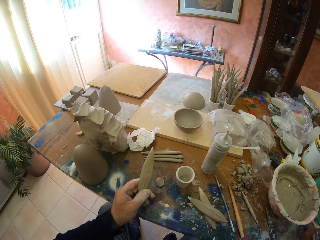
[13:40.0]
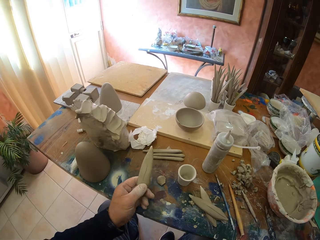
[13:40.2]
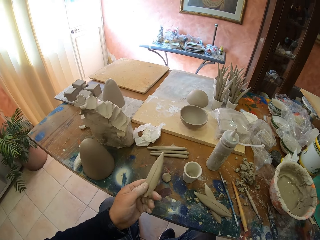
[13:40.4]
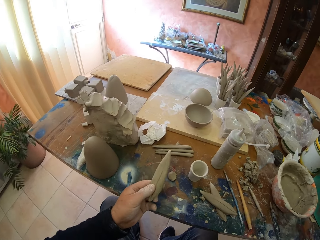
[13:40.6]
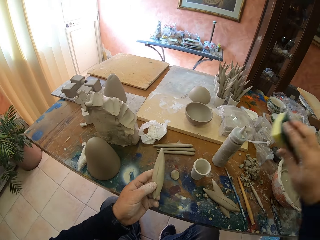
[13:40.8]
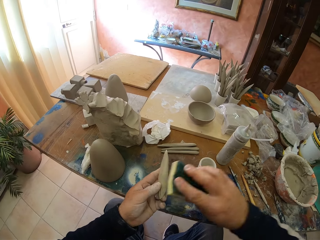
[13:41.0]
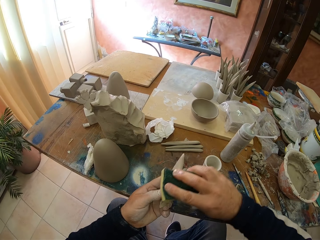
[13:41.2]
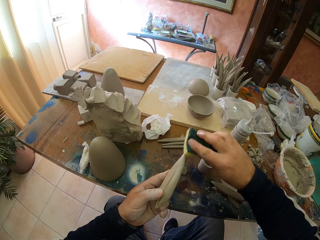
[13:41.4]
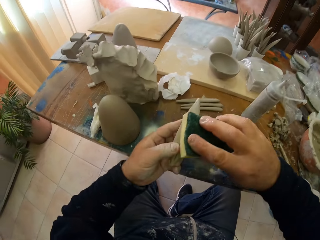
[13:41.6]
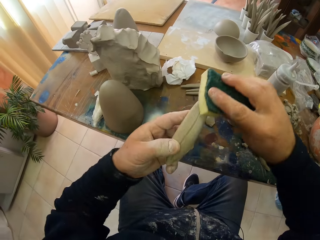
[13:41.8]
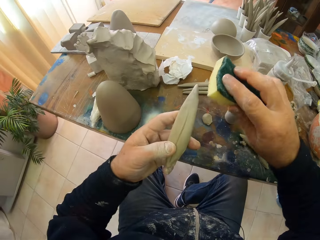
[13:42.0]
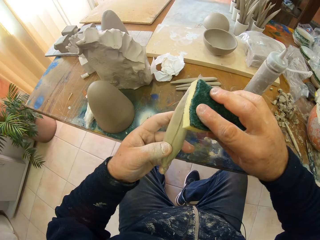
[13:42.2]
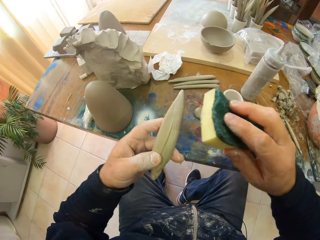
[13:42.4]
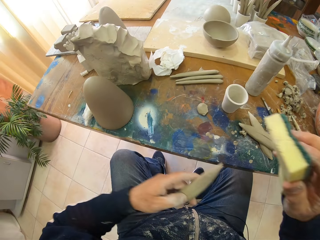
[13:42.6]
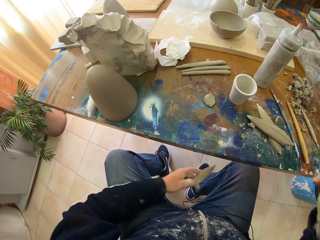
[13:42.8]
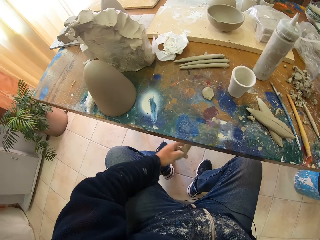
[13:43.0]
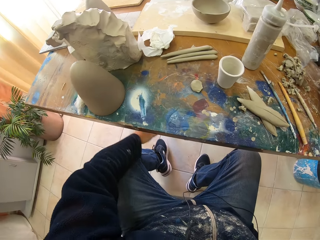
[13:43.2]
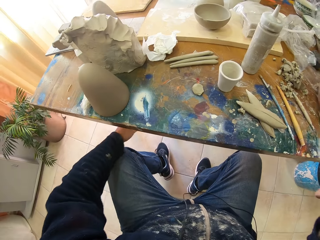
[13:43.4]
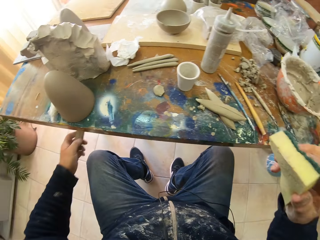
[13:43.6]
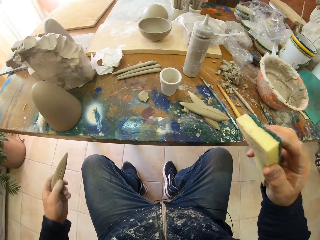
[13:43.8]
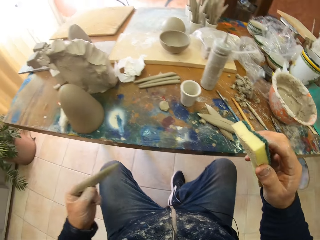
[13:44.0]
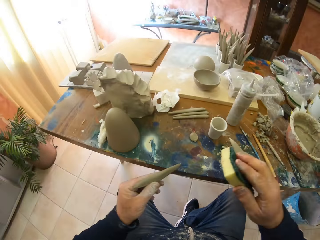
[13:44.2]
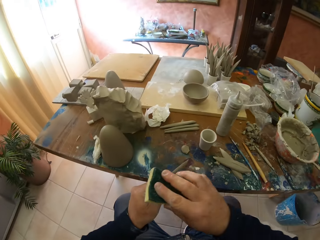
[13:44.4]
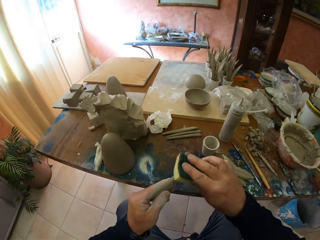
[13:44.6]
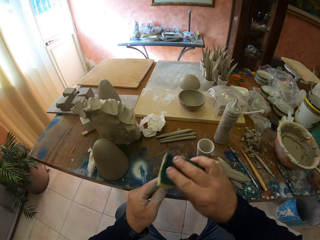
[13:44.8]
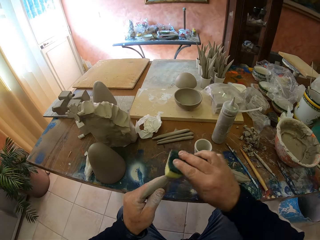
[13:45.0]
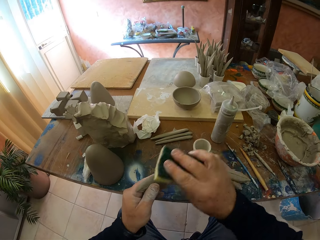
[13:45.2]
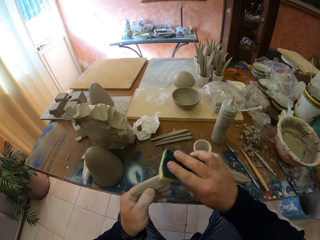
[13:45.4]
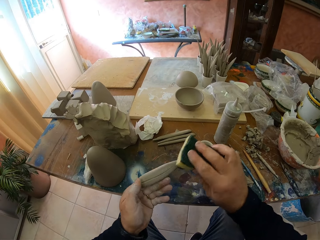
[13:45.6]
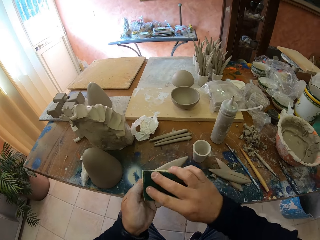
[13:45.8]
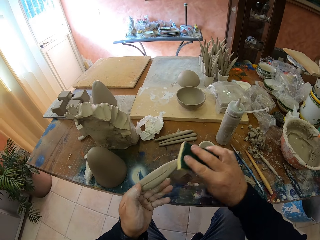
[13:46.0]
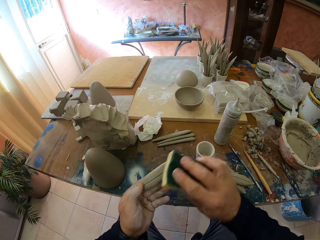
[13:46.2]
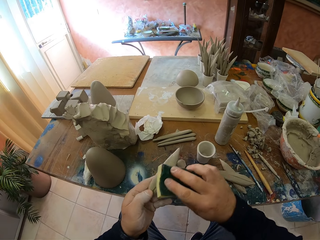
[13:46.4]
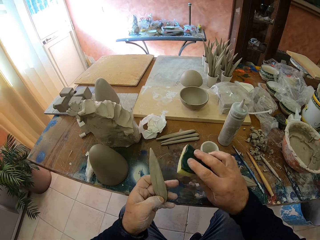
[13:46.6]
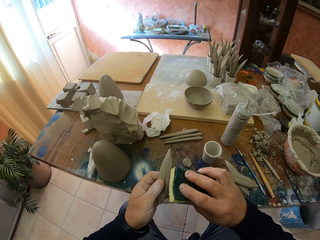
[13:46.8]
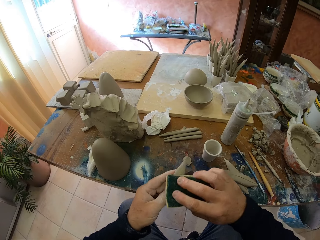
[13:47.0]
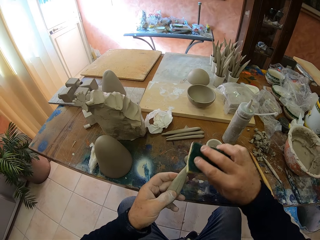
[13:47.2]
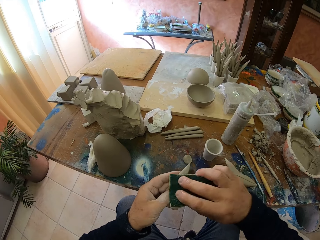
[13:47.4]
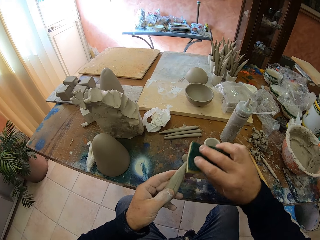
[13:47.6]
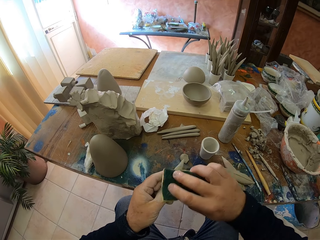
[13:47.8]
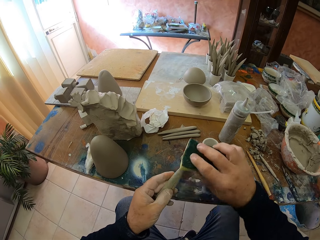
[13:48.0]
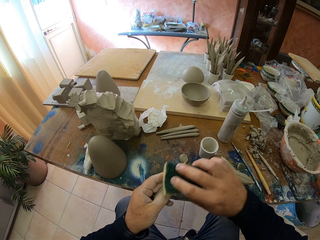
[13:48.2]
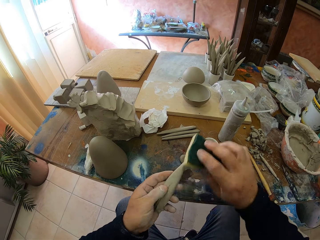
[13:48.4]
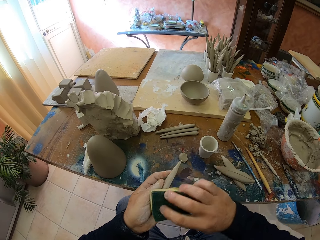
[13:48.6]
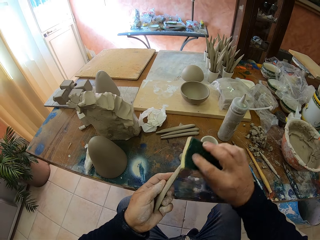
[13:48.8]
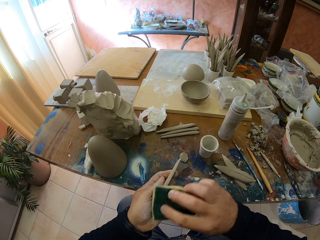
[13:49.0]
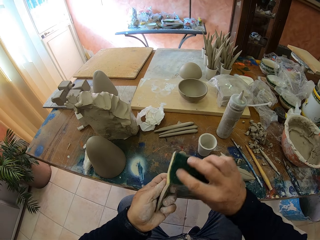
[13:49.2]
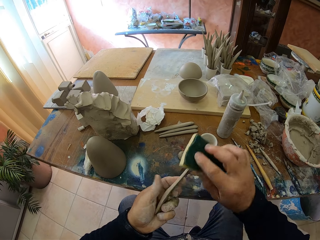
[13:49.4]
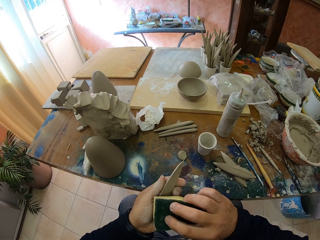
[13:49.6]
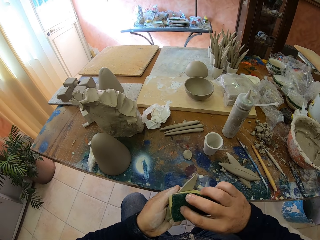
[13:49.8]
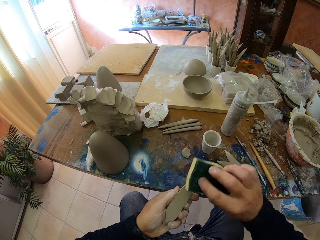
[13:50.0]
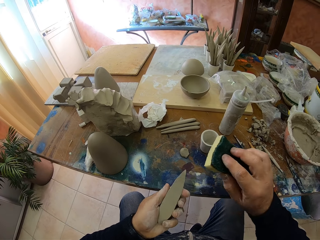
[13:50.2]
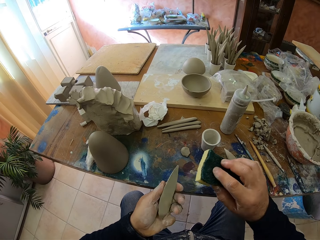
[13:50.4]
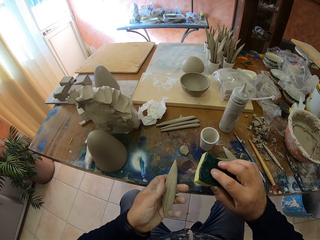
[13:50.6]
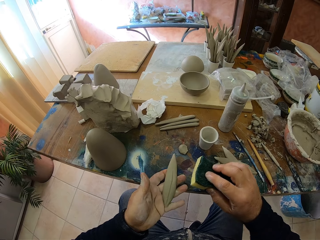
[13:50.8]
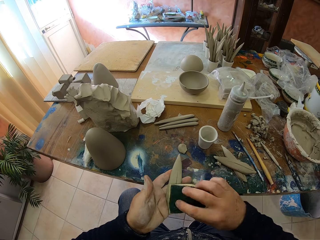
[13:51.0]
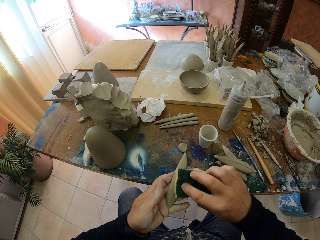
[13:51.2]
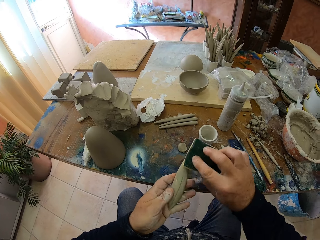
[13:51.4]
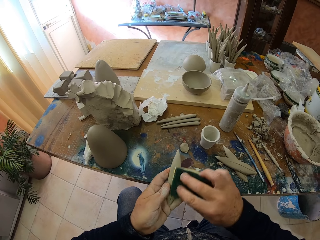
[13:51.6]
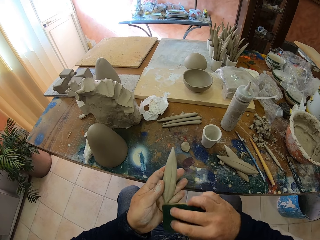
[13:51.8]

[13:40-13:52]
The camera wearer wipes the molded clay.

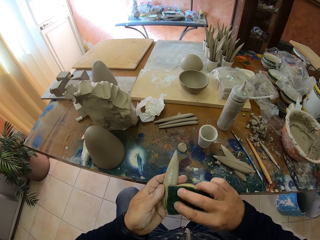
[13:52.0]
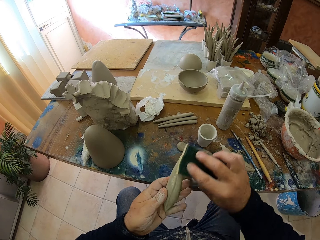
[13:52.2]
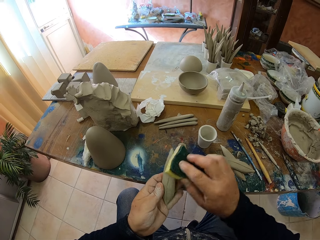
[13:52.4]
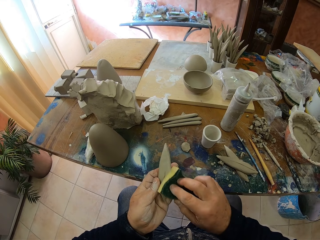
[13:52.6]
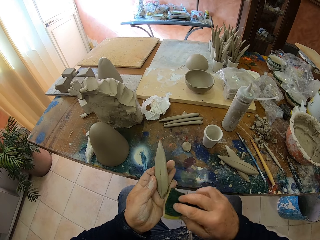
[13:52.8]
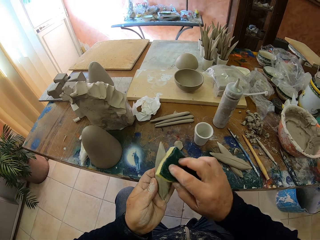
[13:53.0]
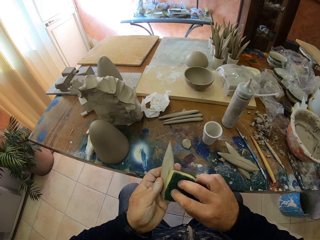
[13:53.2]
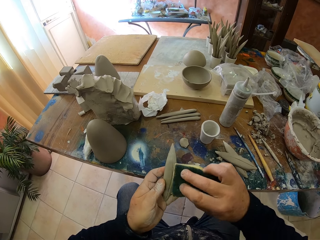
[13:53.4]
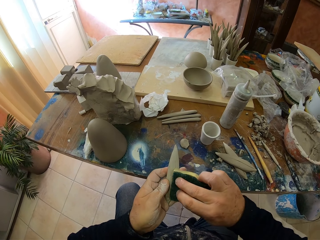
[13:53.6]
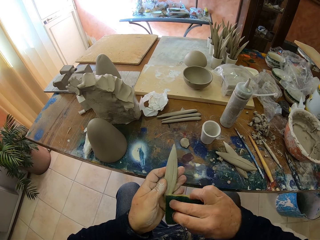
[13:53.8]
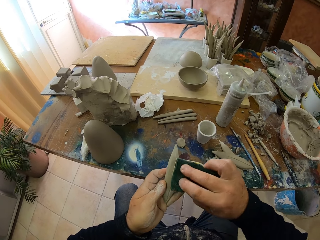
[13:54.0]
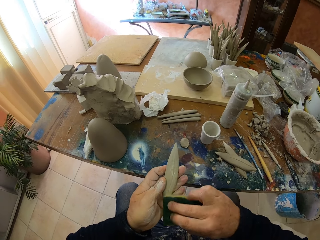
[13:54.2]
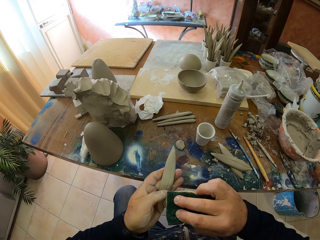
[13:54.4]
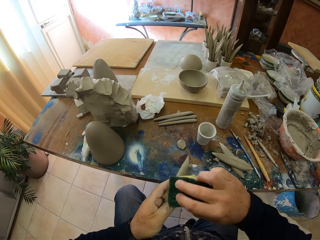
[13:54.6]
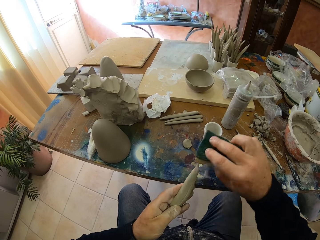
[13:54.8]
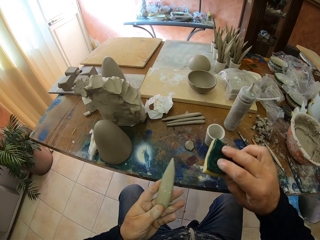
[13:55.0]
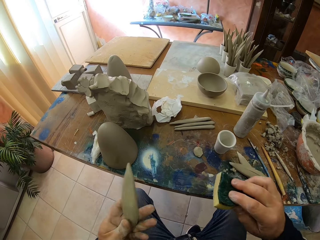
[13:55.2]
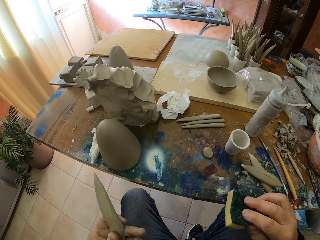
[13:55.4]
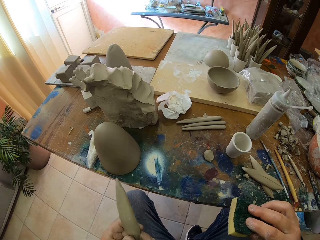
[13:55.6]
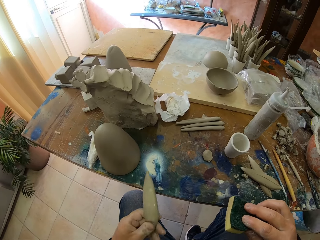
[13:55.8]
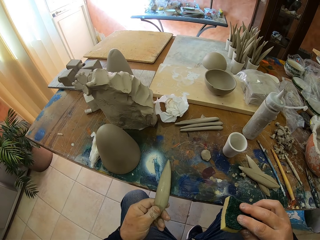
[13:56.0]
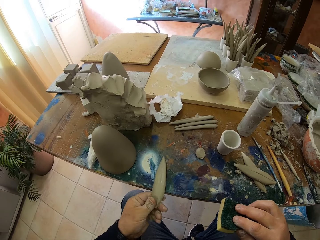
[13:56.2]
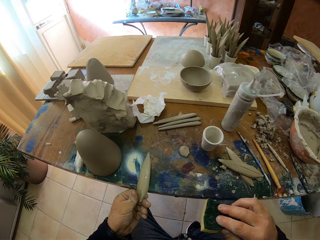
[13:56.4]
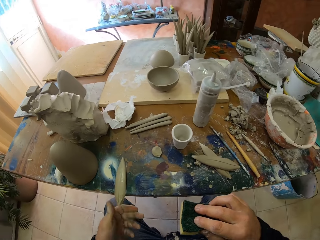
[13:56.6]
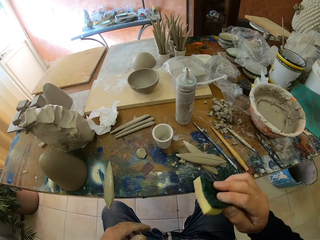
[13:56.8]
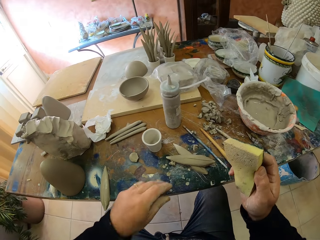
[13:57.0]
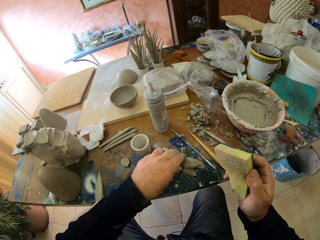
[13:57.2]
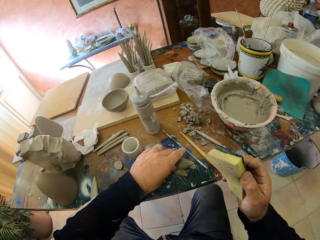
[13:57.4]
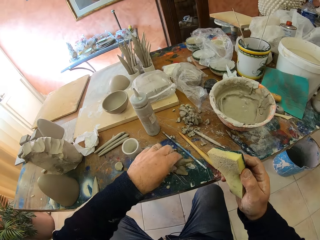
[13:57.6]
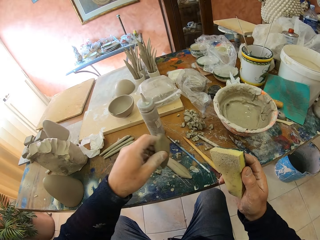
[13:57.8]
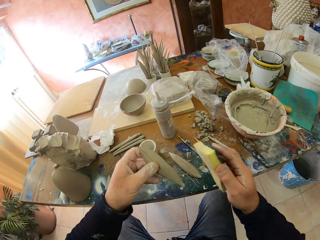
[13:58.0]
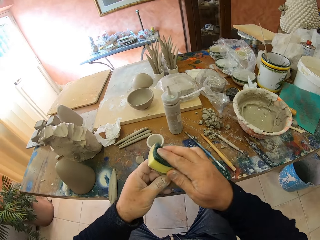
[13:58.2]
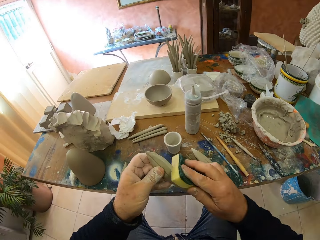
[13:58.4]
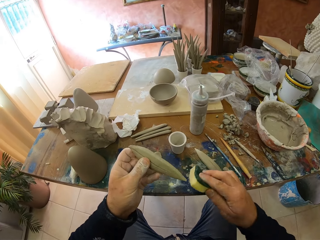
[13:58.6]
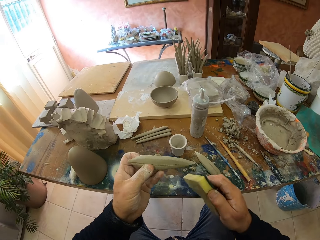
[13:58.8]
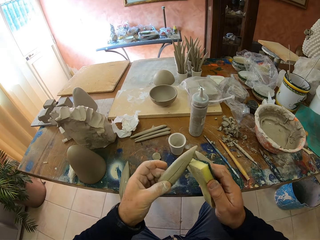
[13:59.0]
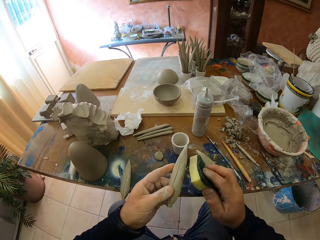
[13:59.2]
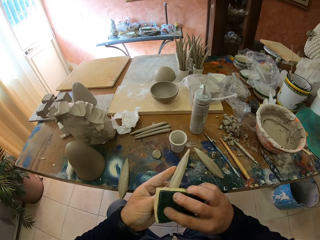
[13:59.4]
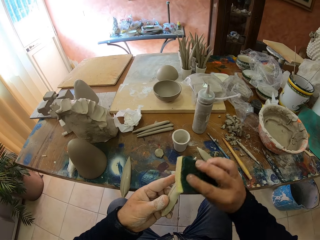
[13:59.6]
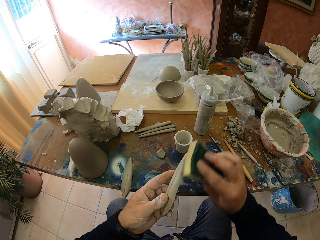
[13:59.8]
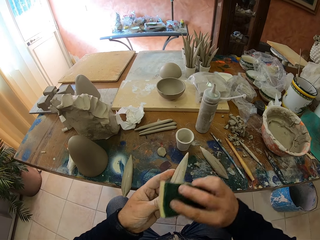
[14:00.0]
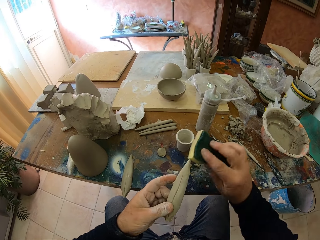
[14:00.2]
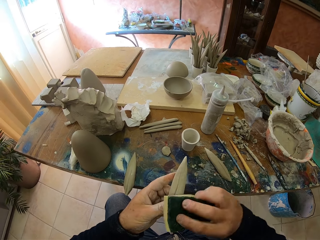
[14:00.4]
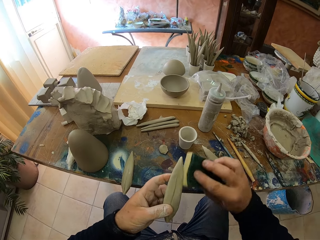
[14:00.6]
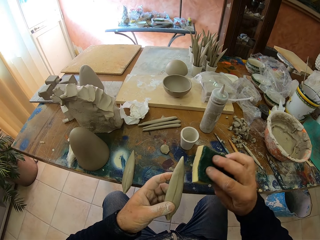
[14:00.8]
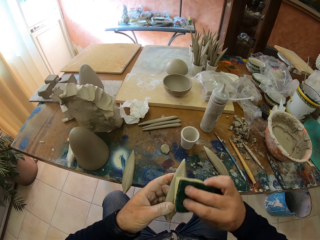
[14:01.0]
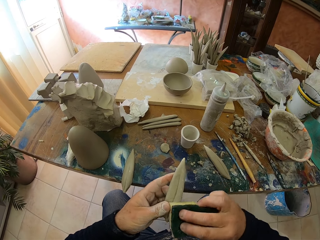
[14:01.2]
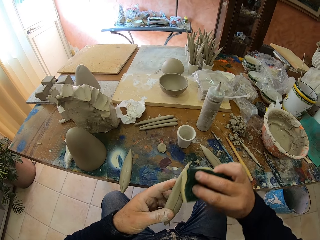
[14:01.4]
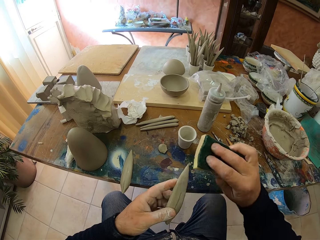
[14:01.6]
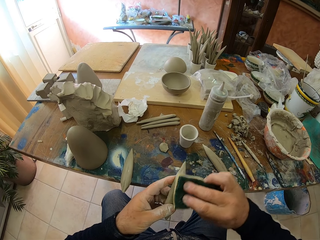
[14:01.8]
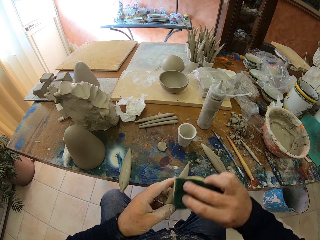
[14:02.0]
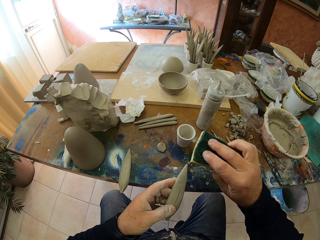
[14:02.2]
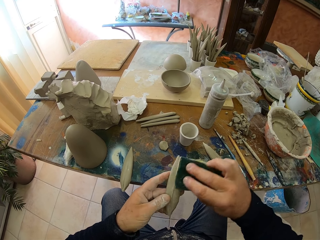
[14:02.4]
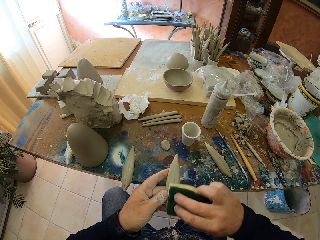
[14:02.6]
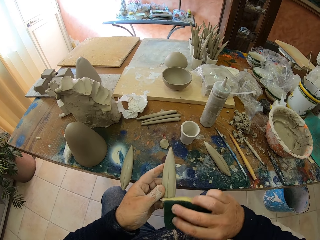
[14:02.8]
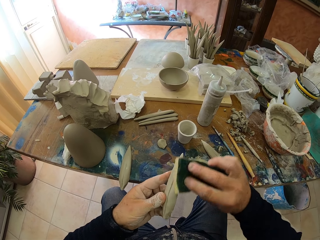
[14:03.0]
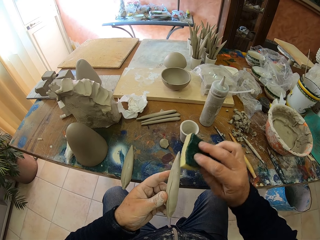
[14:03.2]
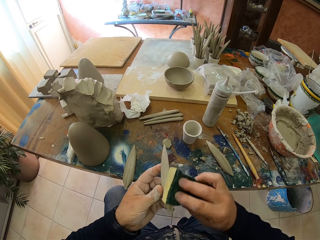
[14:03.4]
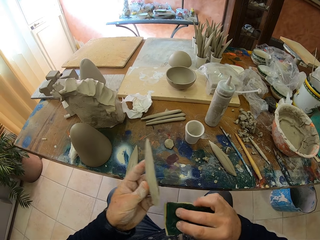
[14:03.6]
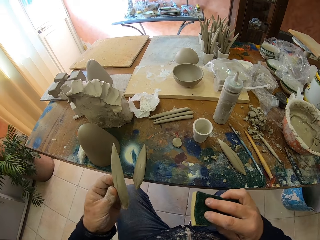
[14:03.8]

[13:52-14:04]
The camera wearer puts the clay on the table. They grab a dry clay. They wipe the dry clay.
